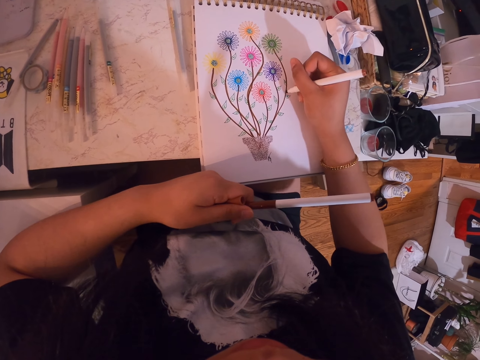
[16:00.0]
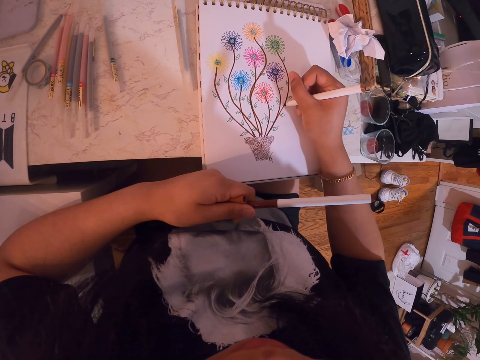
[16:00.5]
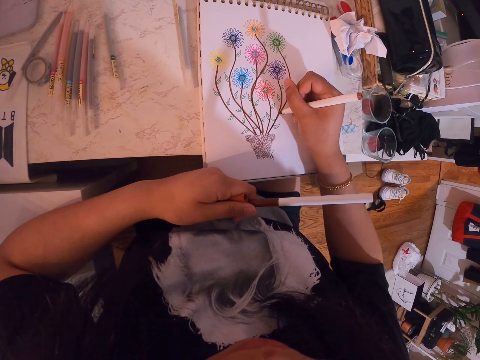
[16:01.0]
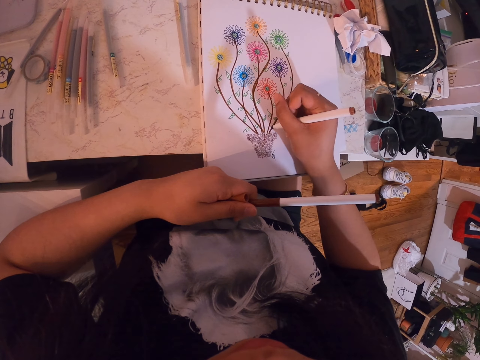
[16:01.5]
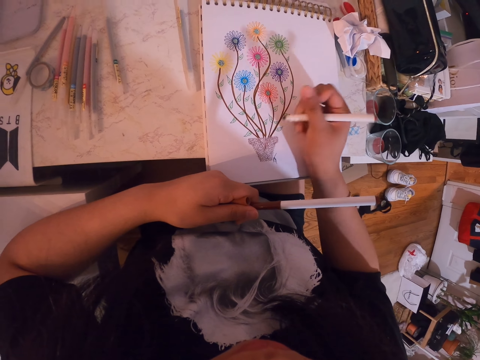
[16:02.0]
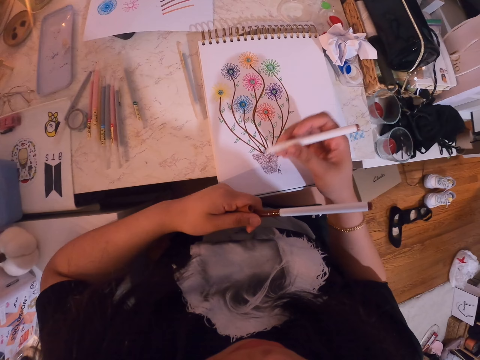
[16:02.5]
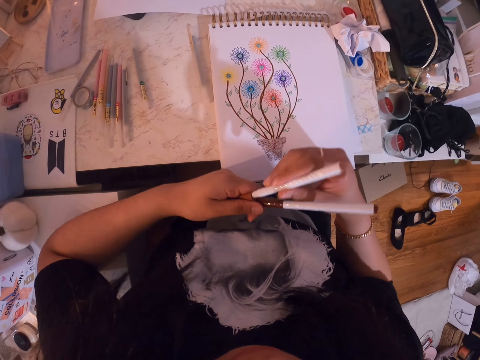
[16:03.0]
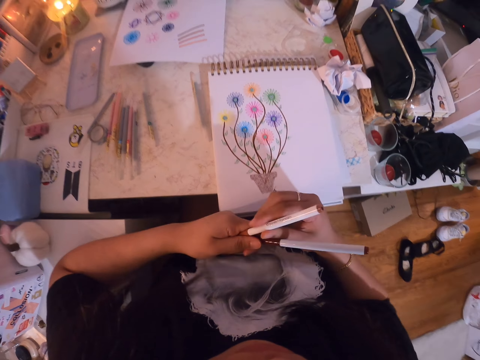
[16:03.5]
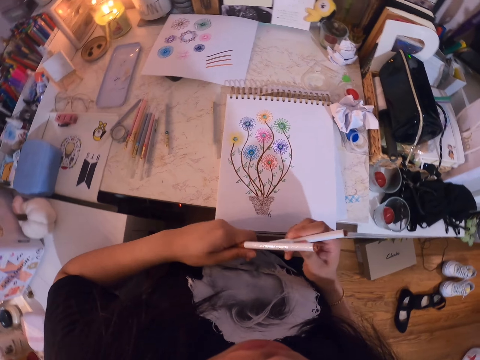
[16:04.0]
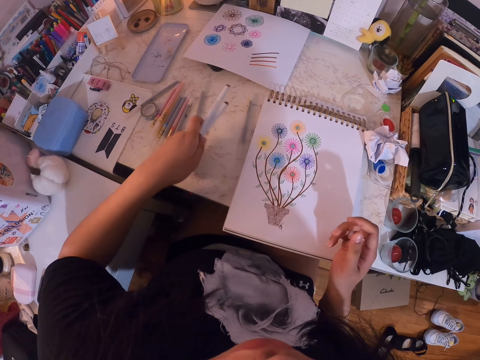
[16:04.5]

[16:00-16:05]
The camera wearer closes the pen with the pen lid.

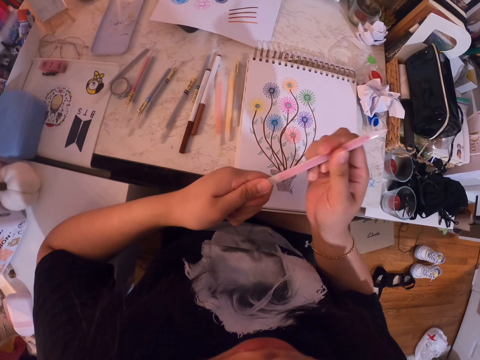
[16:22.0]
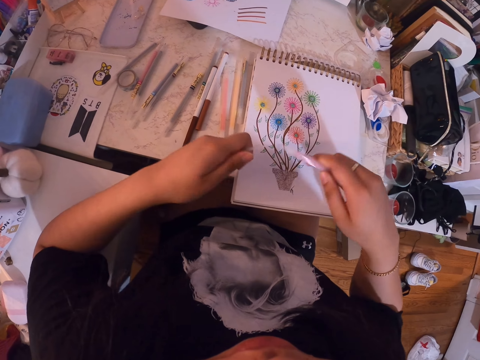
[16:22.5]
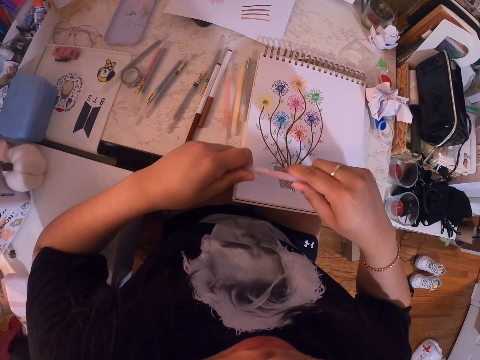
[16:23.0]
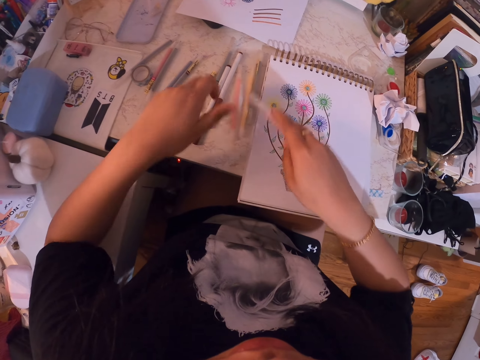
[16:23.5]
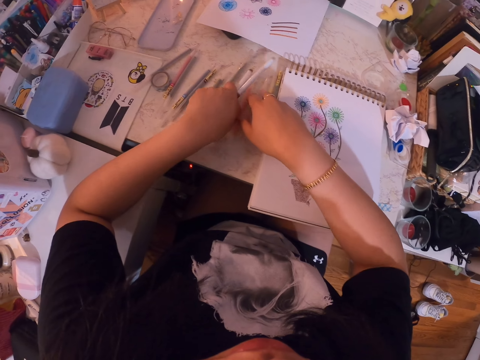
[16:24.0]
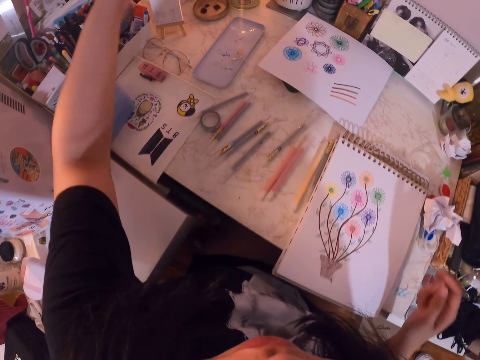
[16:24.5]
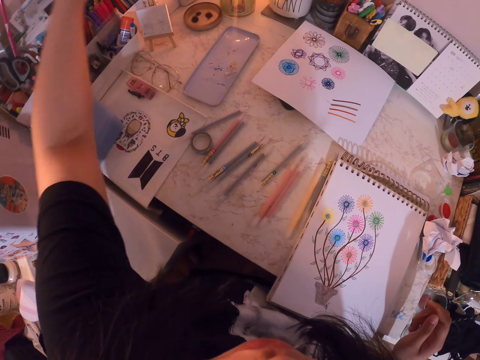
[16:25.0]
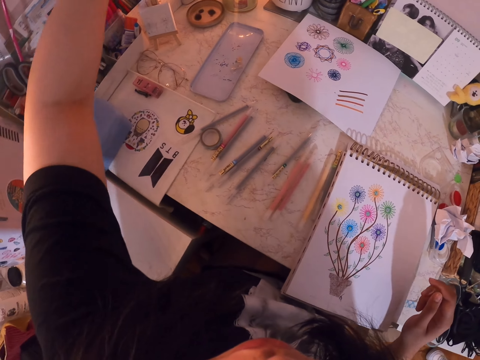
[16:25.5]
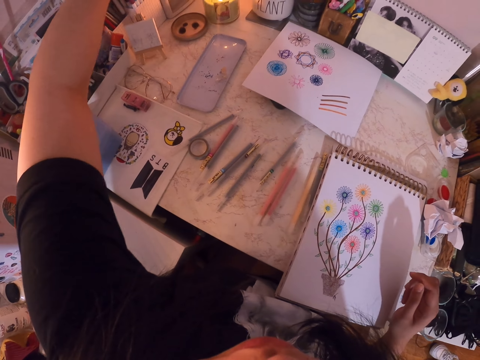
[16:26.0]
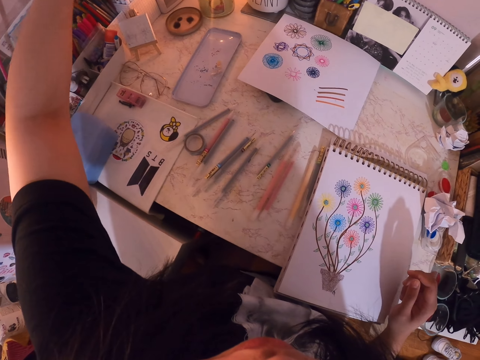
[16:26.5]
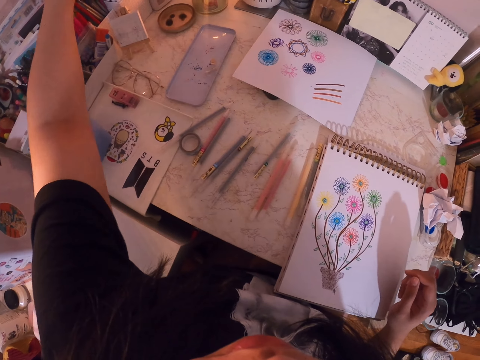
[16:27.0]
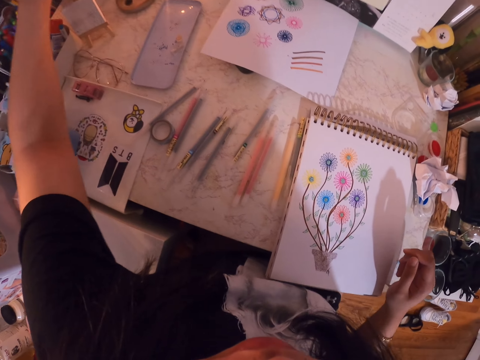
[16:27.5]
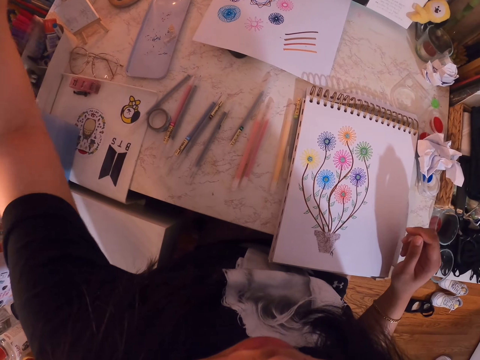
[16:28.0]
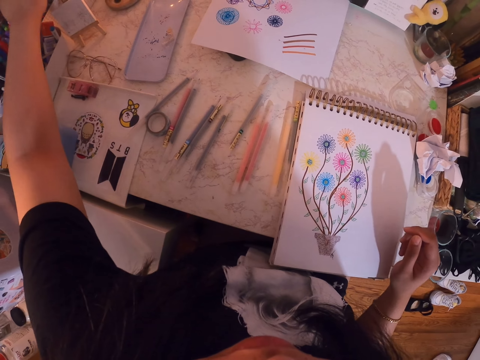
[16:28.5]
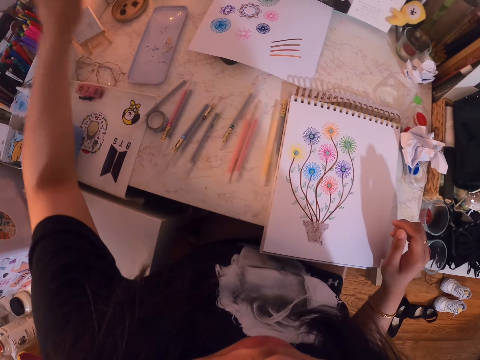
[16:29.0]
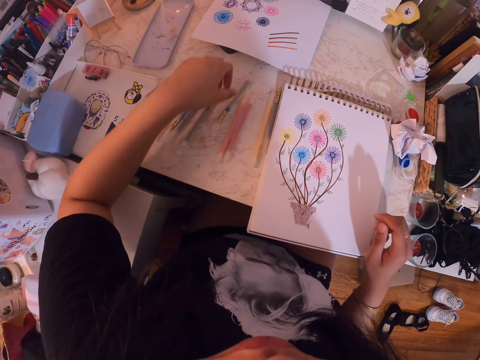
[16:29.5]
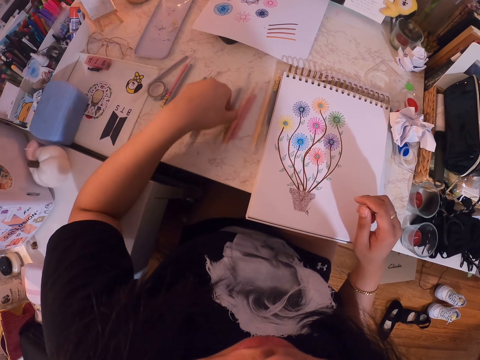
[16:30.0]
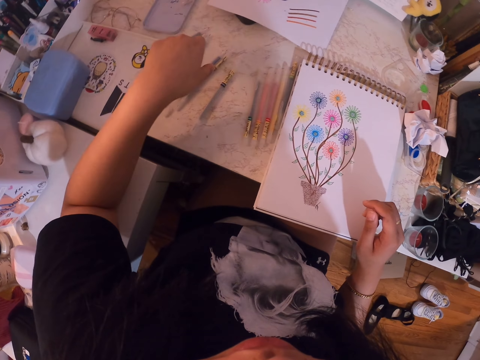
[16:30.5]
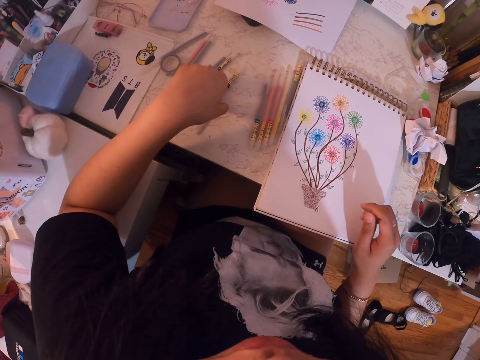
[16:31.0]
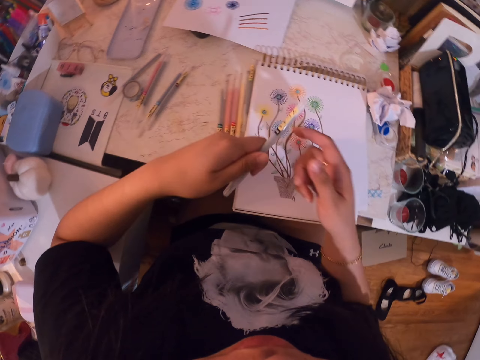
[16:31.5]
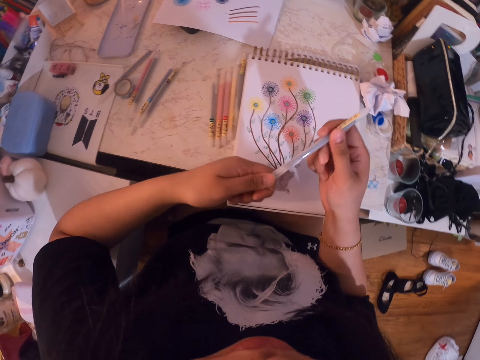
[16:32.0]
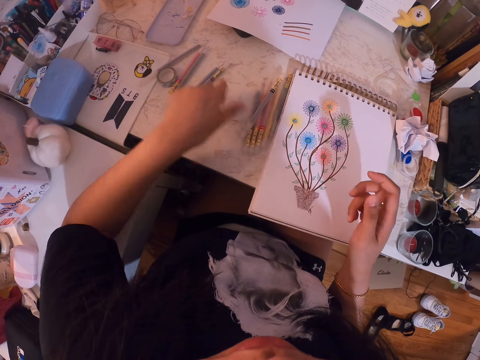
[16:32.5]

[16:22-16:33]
The camera wearer opens the pen lid. They close the pen with the pen lid. They put down the pens. They pick the color pens on the table. They return the two pens in the pen box. They move the pens. They pick a pen.

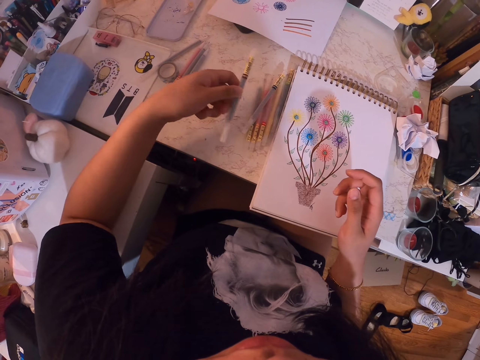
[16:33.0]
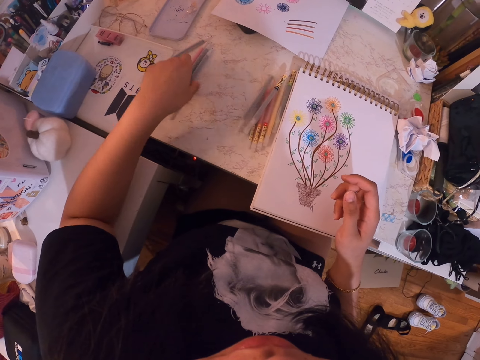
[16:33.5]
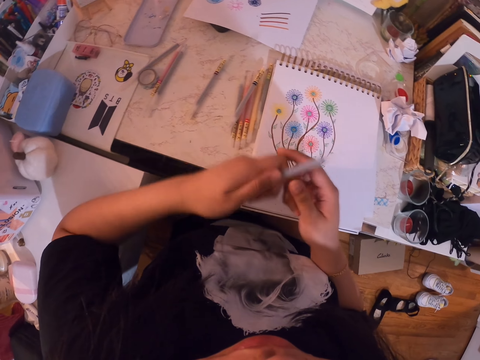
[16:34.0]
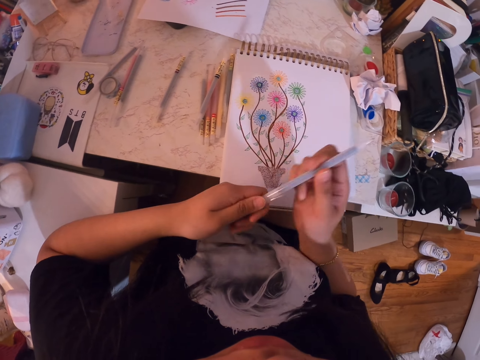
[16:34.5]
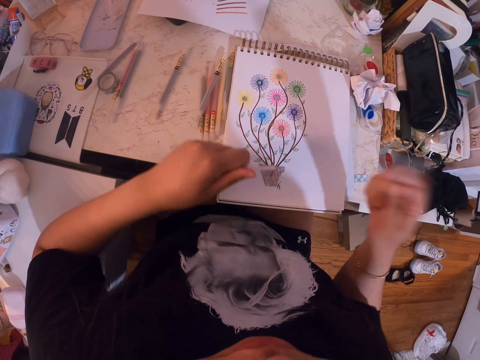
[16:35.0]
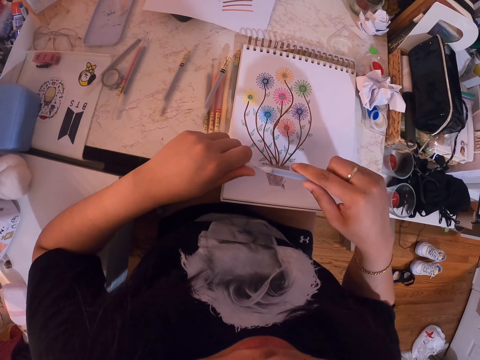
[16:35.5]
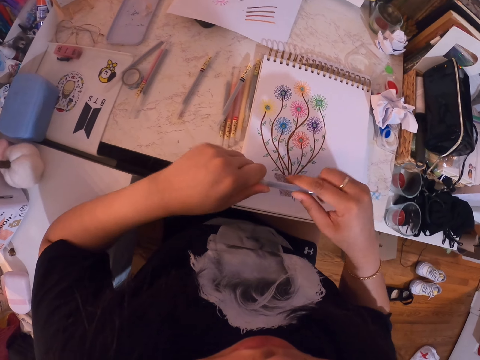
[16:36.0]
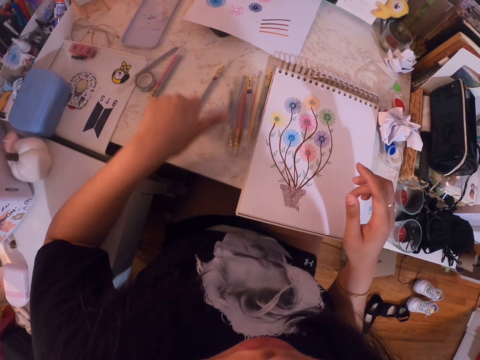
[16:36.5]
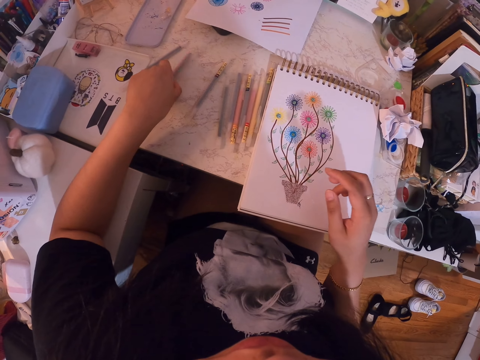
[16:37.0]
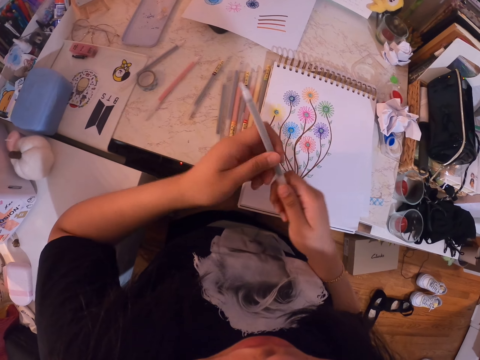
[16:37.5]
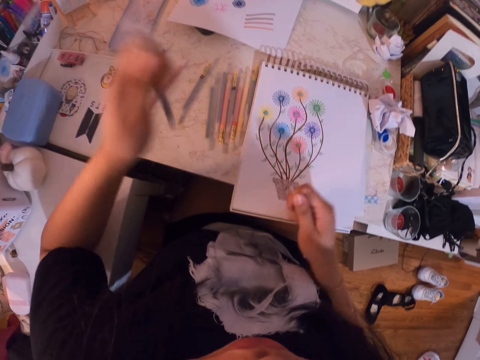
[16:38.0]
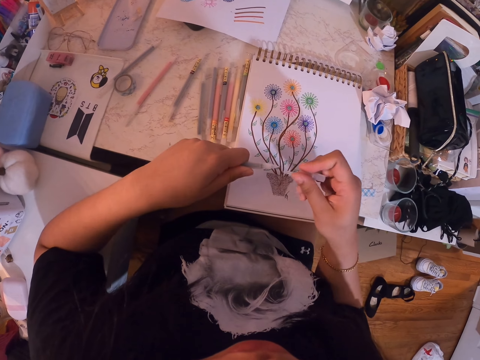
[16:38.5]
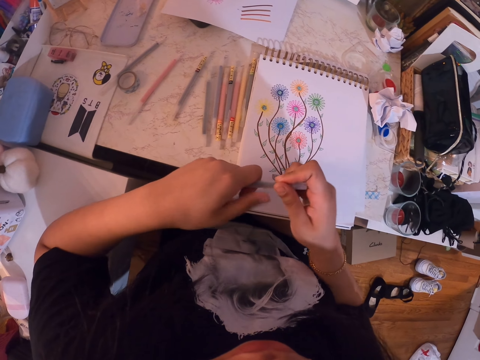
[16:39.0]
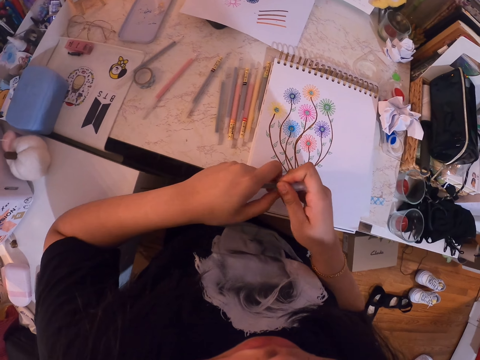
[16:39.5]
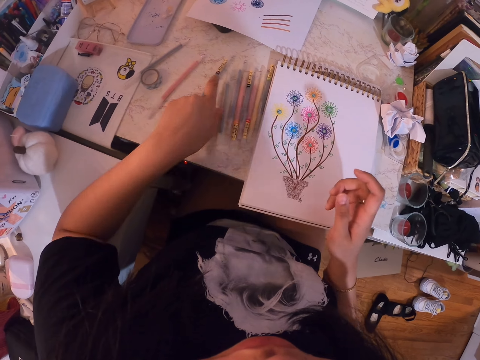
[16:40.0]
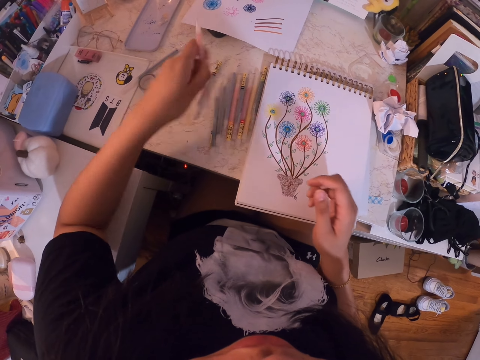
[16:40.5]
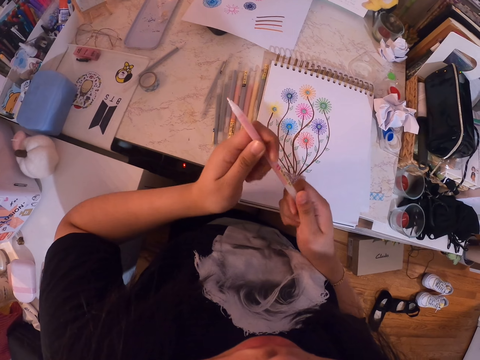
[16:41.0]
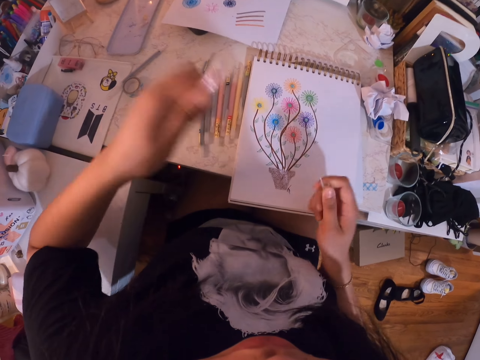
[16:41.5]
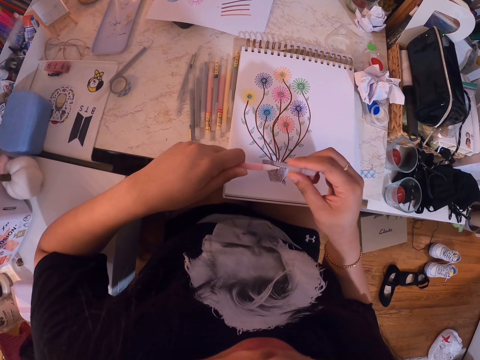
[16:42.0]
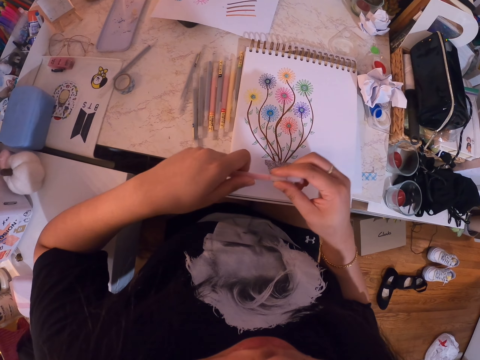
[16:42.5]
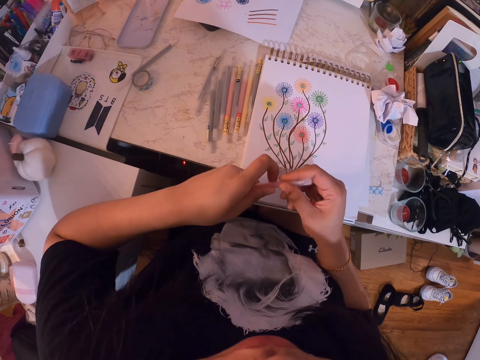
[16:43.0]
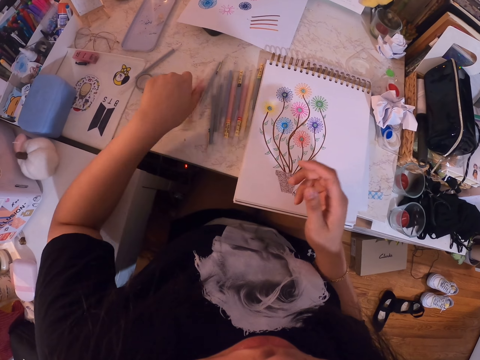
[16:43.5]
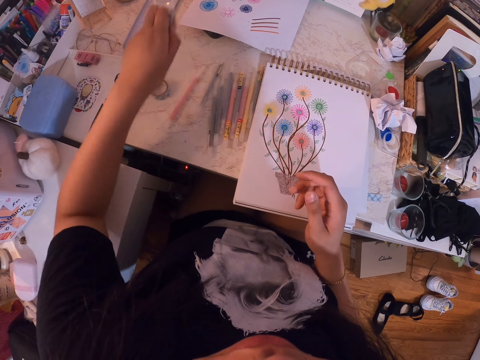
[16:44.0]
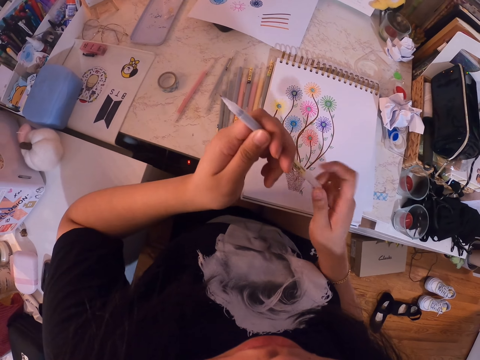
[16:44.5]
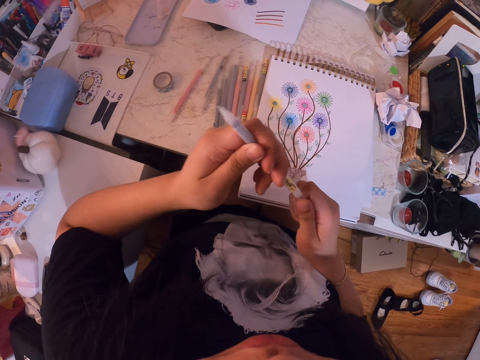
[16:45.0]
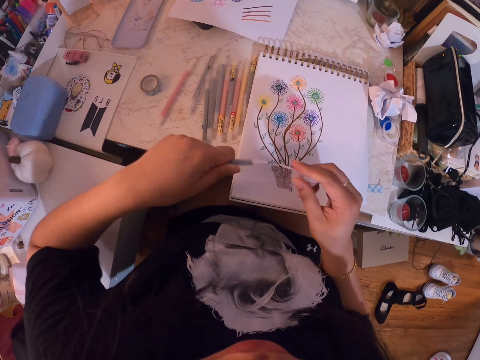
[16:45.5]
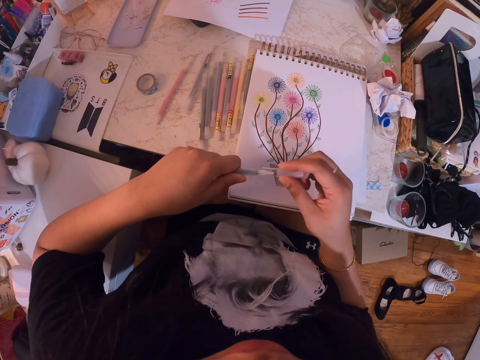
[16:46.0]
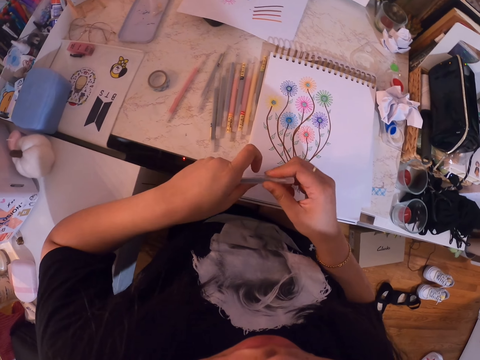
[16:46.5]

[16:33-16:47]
The camera wearer puts down the pen. They pick the pen. They put down the pen. They pick the pen. They open the pen lid. They close the pen with the pen lid. They put down the pen. They pick the pen. They open the pen lid. They close the pen with the pen lid. They put down the pen. They pick the pen. They open the pen lid. They close the pen with the pen lid. They put down the pen. They pick the pen. They open the pen lid. They close the pen with the pen lid.
